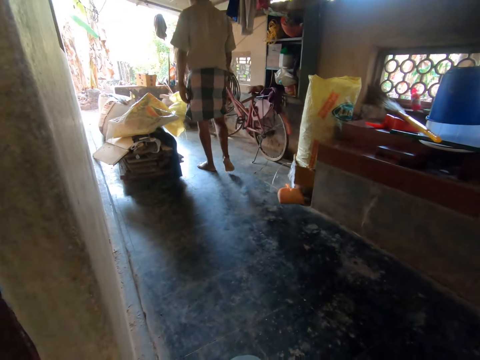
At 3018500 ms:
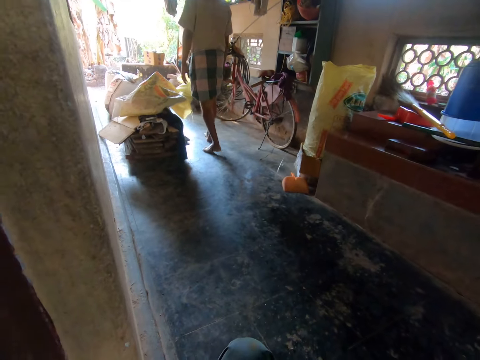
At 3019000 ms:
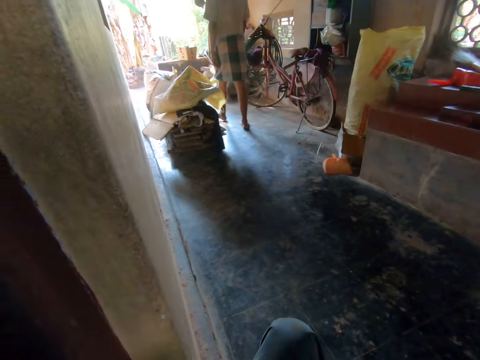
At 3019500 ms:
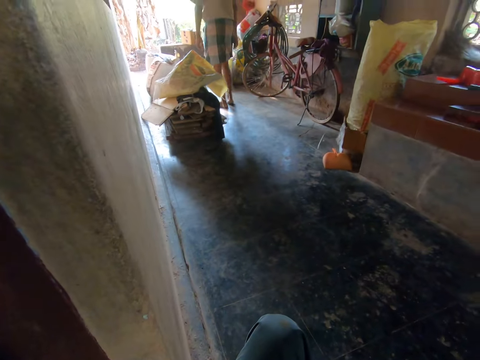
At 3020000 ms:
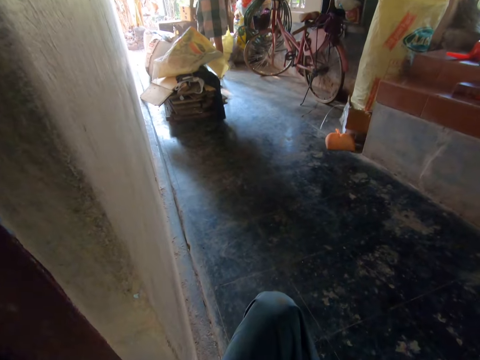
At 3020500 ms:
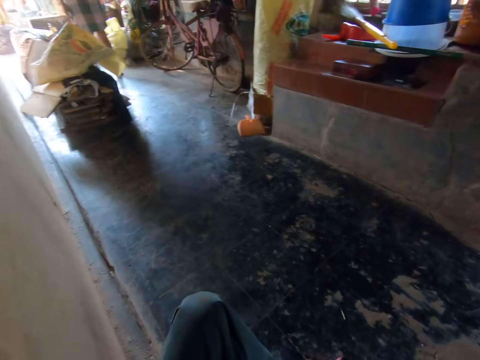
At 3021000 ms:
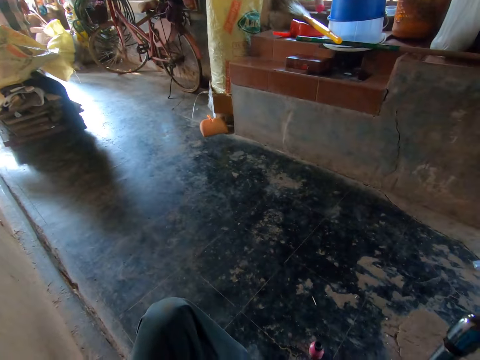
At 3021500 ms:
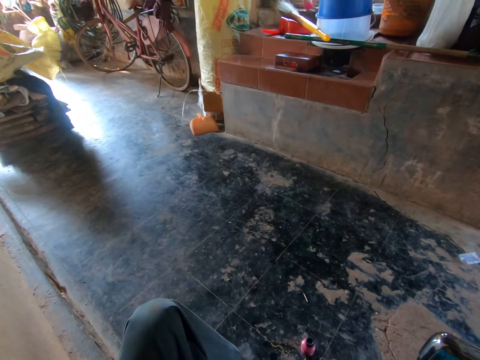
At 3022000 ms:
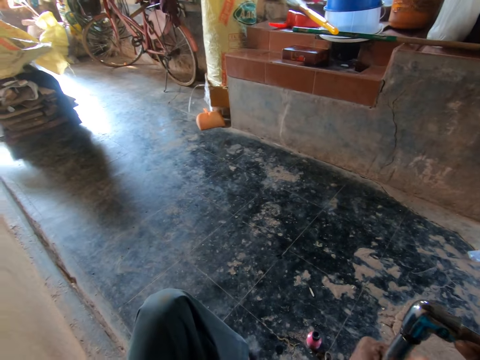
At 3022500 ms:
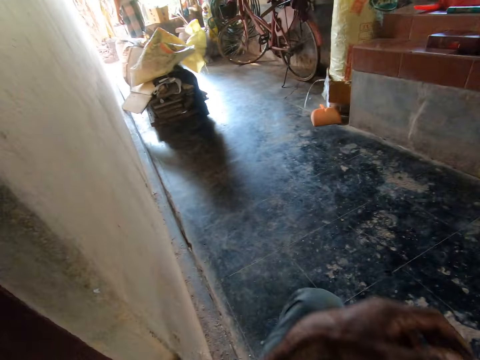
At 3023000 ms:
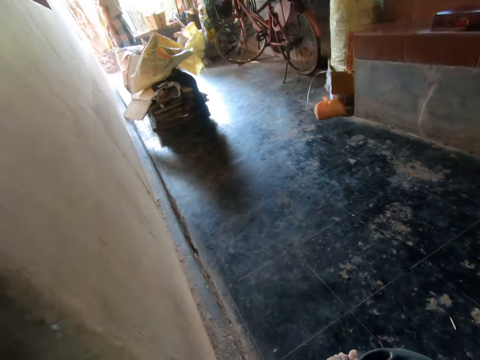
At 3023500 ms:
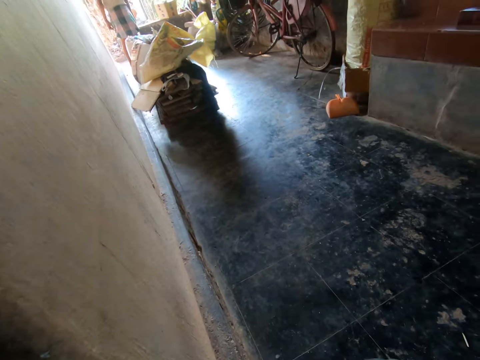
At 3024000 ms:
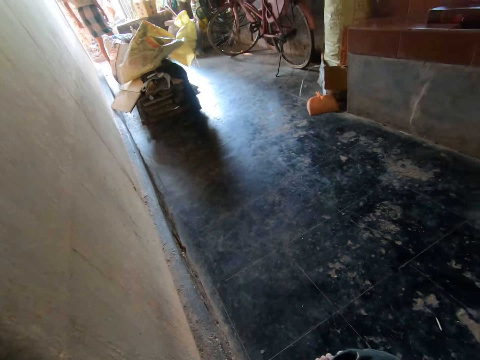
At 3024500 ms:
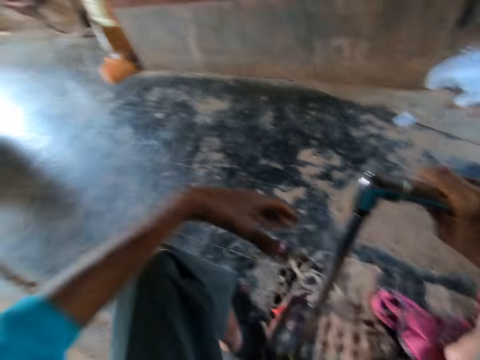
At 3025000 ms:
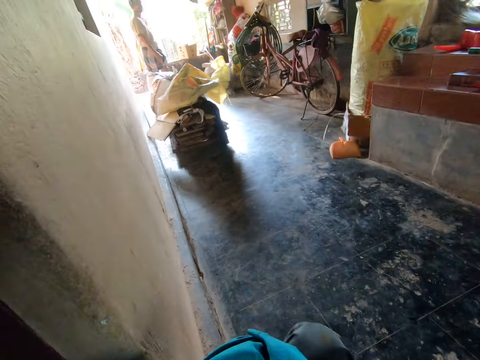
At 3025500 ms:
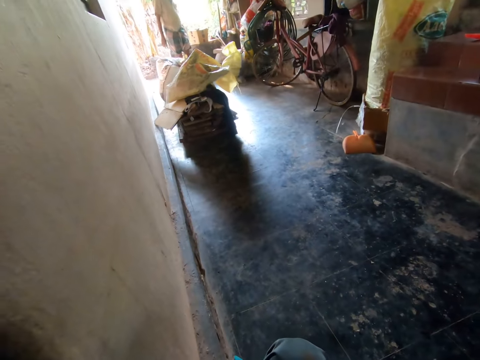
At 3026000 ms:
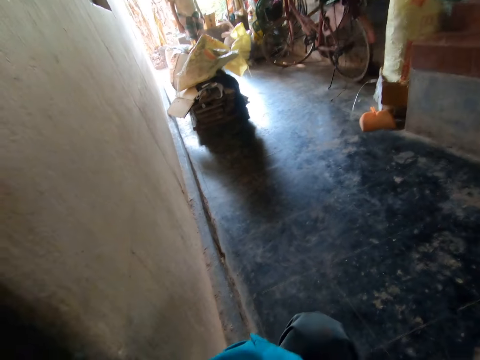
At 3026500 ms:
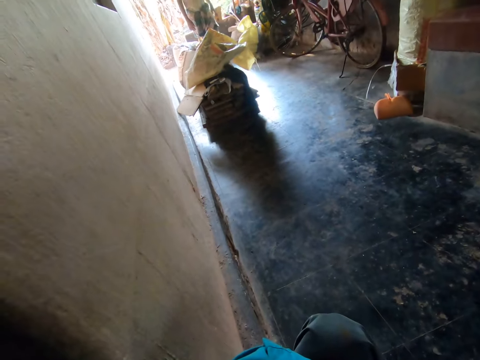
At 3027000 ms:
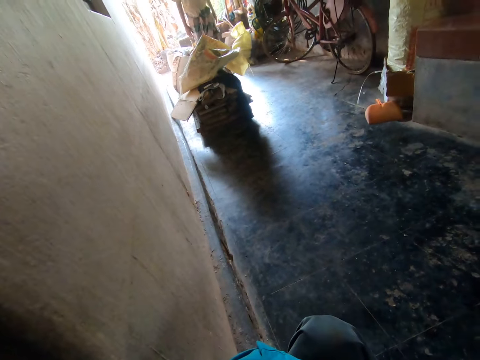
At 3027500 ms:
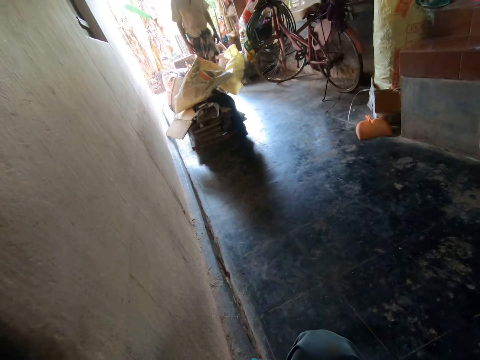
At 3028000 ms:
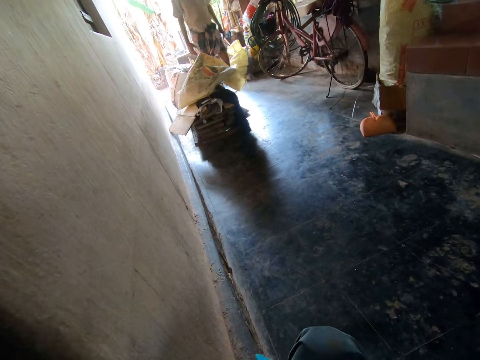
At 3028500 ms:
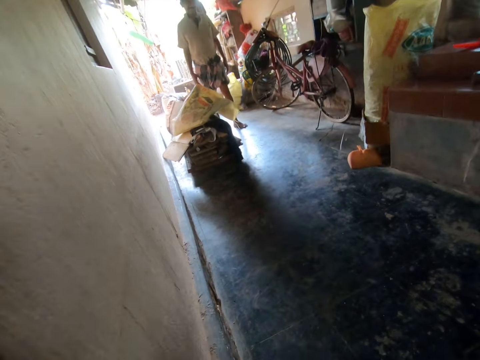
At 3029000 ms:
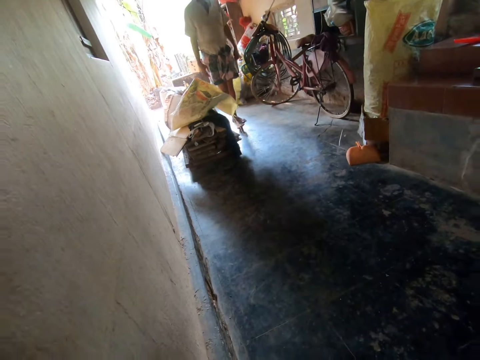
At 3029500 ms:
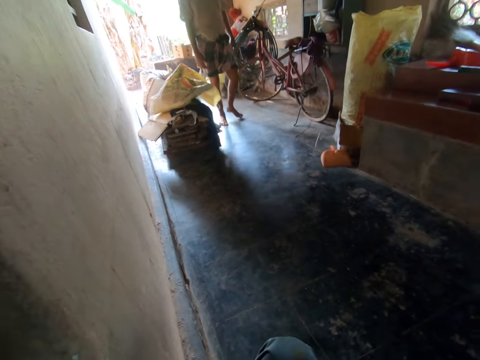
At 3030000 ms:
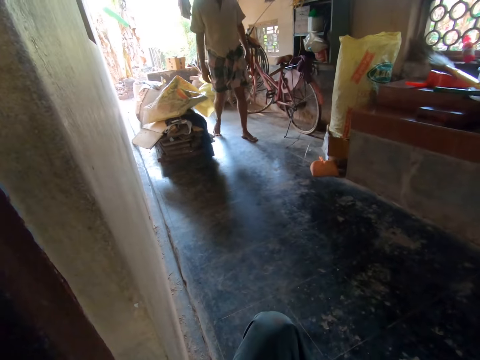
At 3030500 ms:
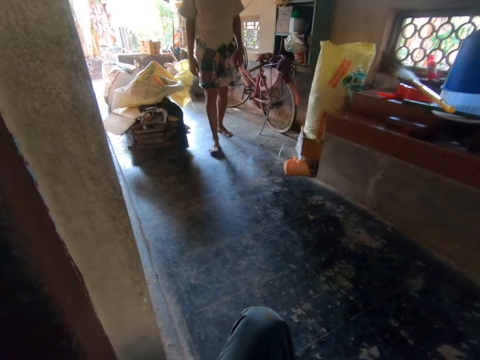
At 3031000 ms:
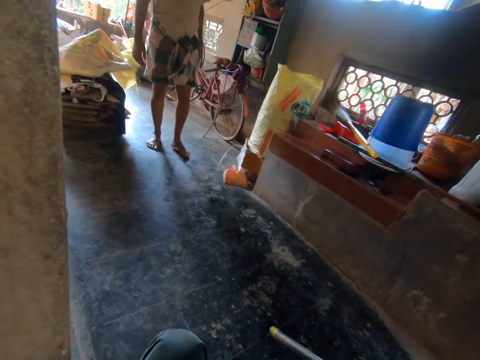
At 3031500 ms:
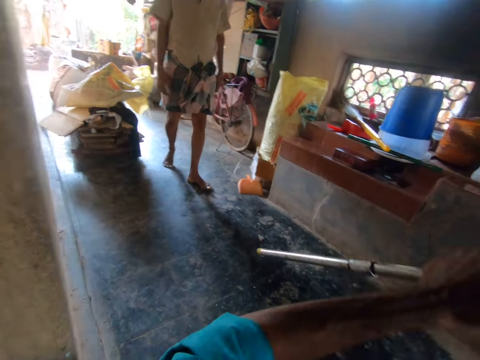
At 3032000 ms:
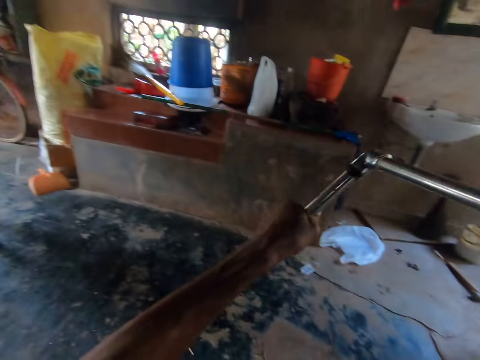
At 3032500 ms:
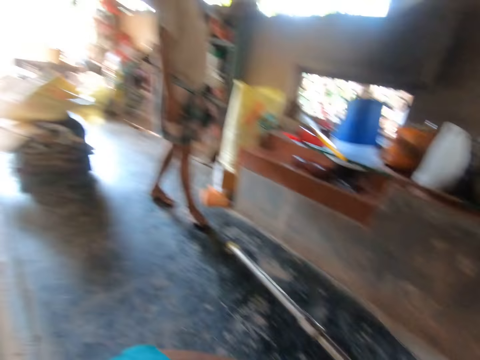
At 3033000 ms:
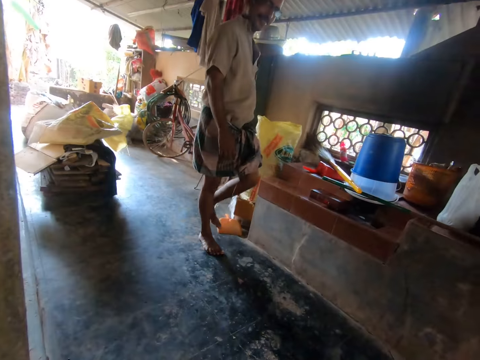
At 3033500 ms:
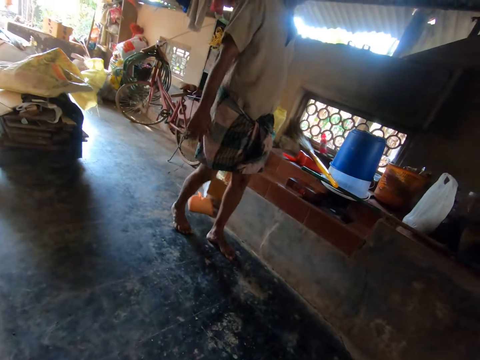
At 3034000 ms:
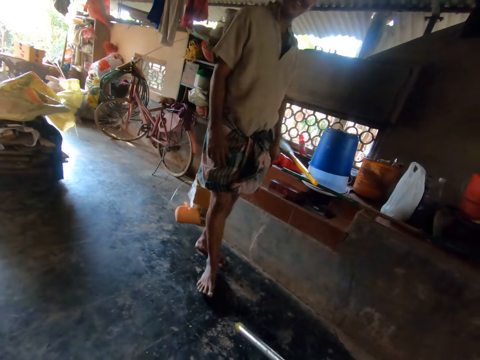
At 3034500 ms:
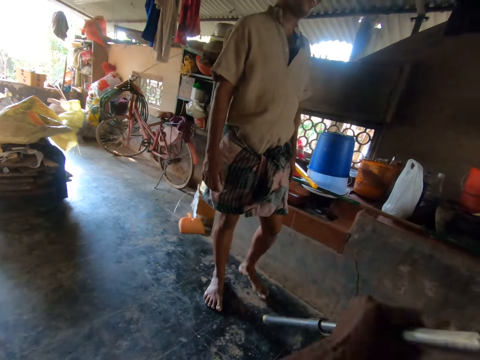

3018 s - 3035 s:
The camera wearer talks with a man. The man walks towards the camera wearer. The man walks on the veranda. The camera wearer turns the pipe with both hands. He laughs.

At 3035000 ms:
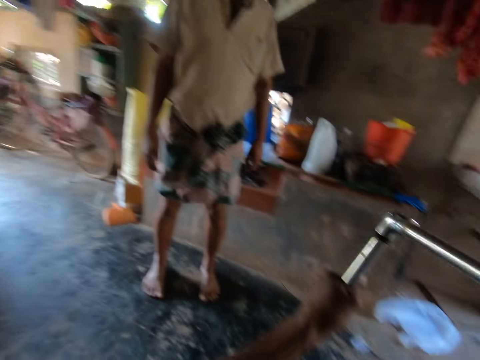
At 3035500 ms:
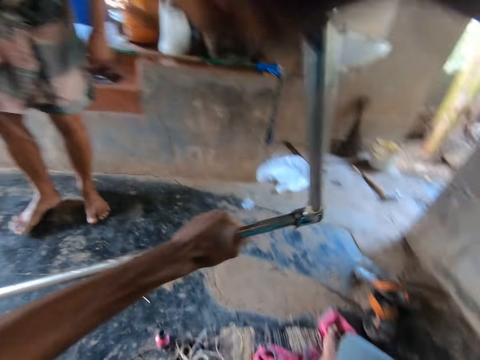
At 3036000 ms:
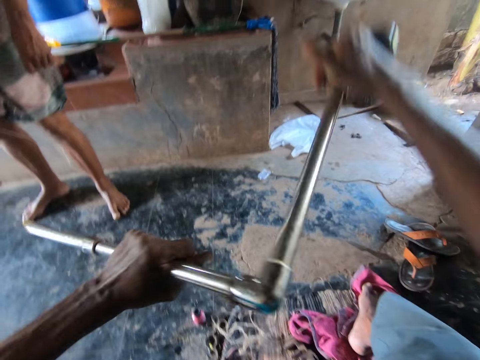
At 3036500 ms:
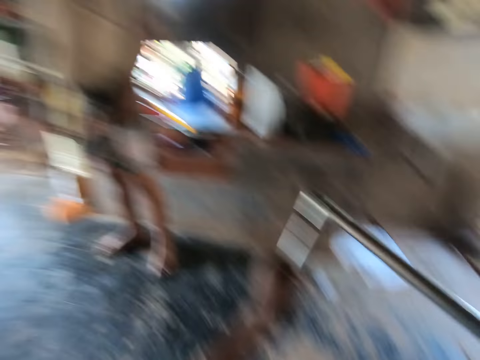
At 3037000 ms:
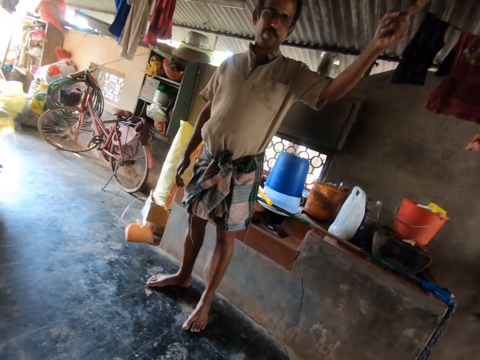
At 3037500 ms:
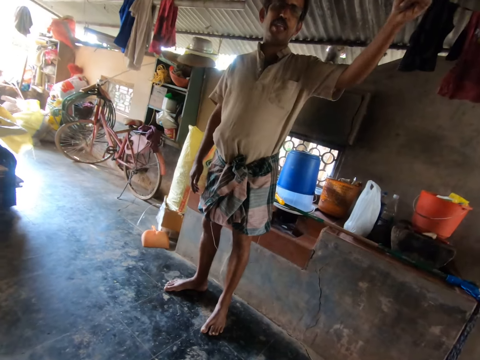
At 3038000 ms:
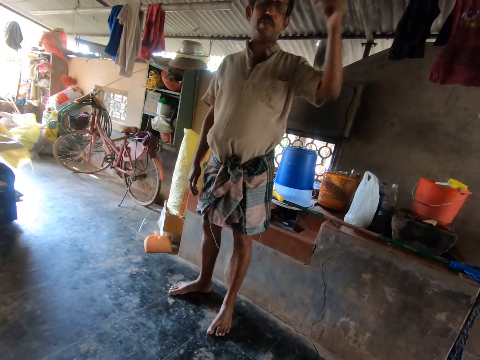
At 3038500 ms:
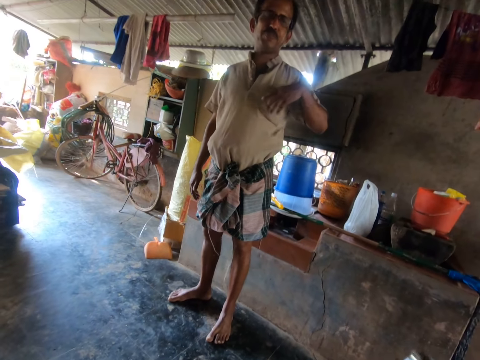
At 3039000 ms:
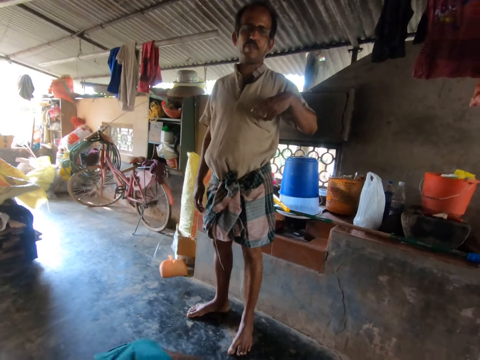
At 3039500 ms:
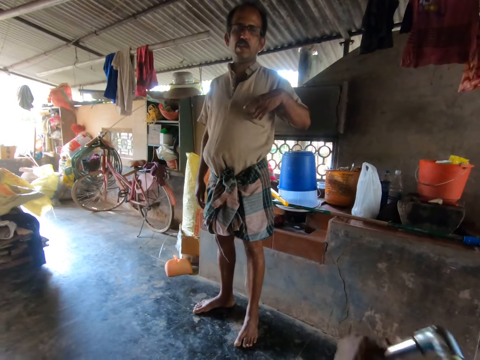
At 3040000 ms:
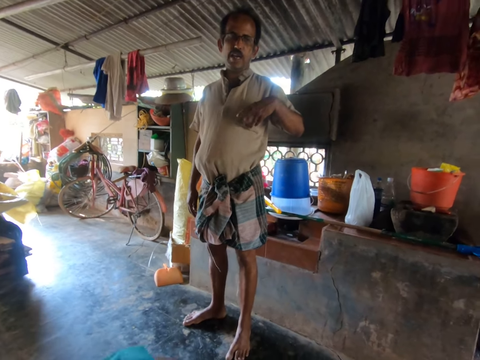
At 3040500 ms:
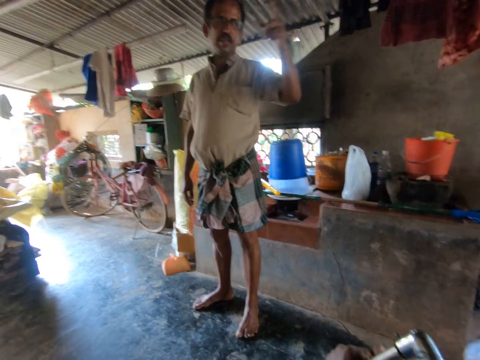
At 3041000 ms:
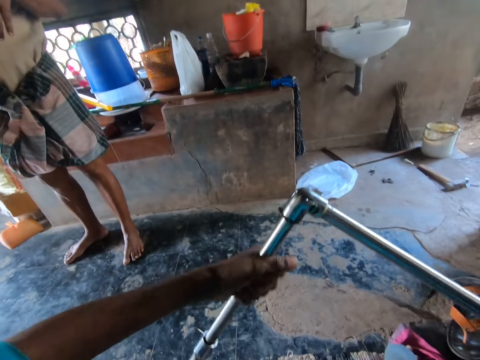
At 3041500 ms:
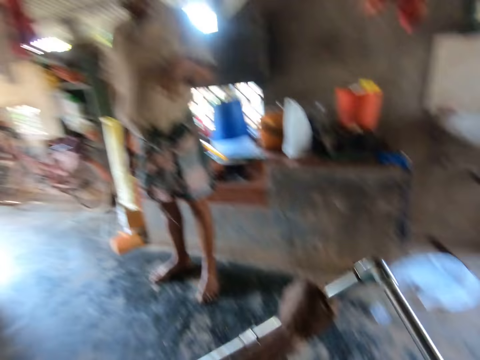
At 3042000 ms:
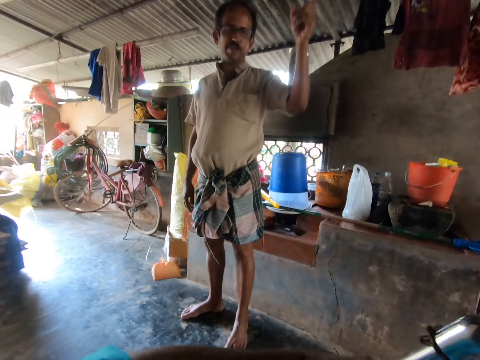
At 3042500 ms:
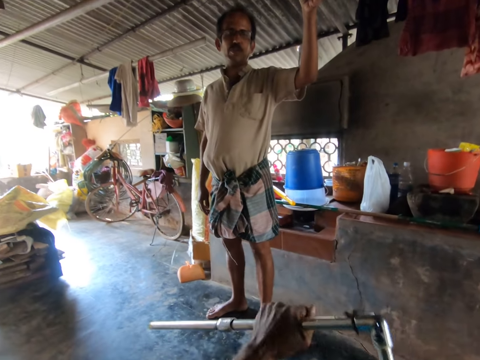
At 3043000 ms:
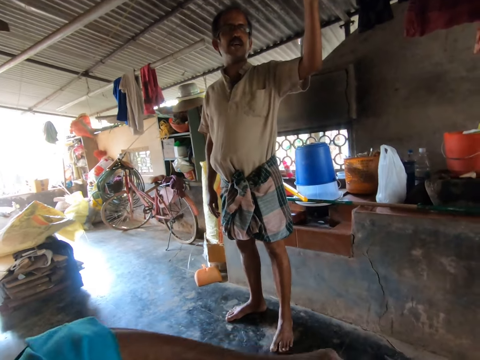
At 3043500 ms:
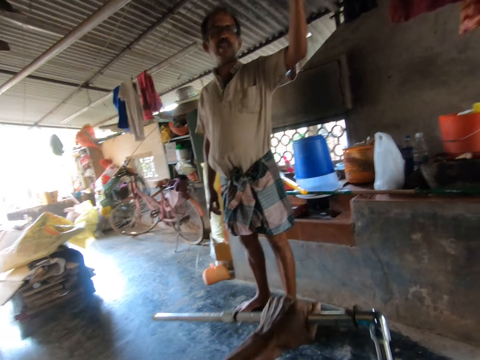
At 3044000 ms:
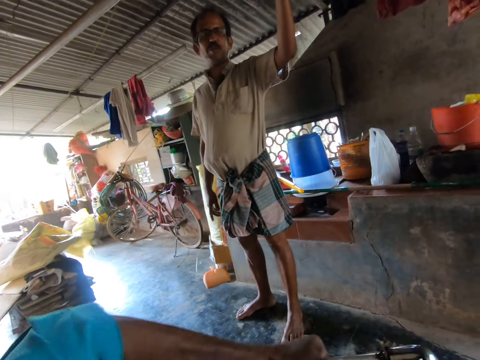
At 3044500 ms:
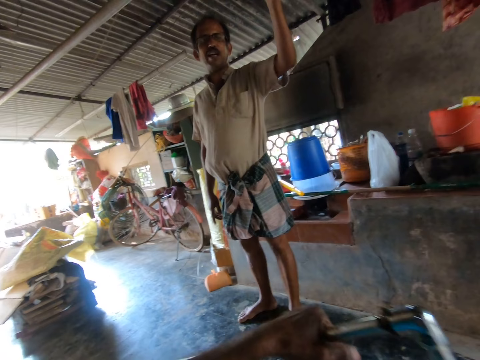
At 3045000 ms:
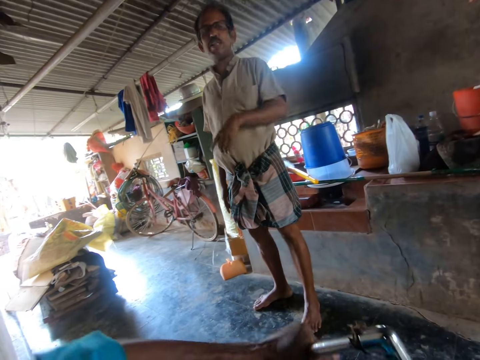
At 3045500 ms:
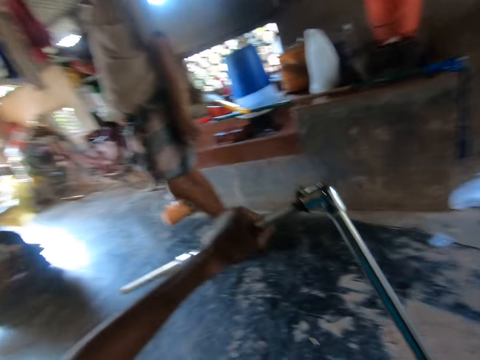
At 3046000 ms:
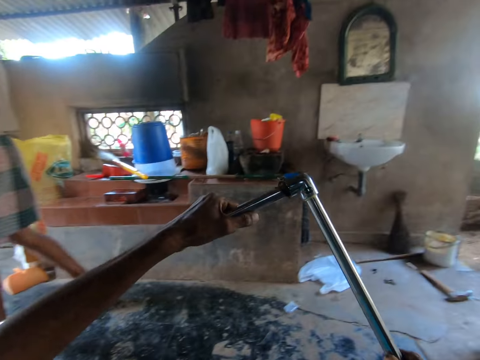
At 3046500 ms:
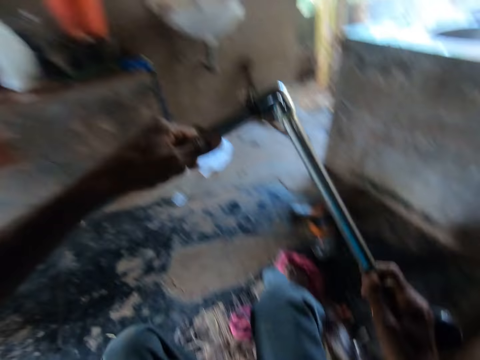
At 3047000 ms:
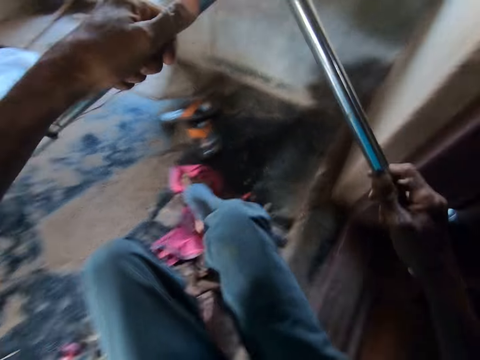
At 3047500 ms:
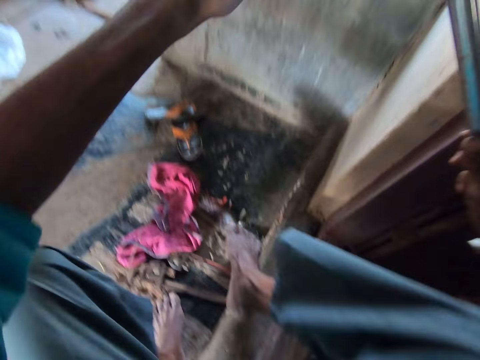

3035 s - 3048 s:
The camera wearer talks with a man. He twists the straight pipe with his left hand. The man talks with the camera wearer. The camera wearer fastens the pipe and lifts up the pipe.
